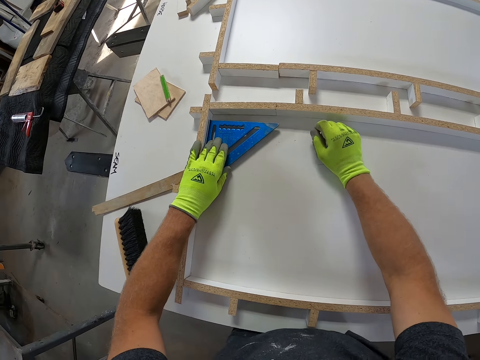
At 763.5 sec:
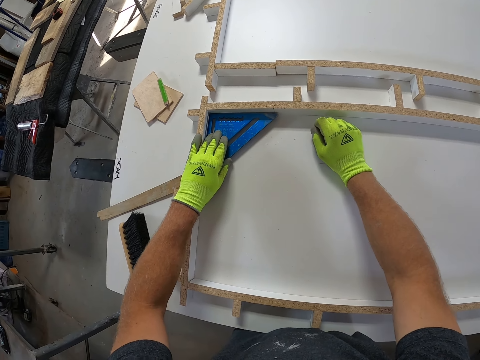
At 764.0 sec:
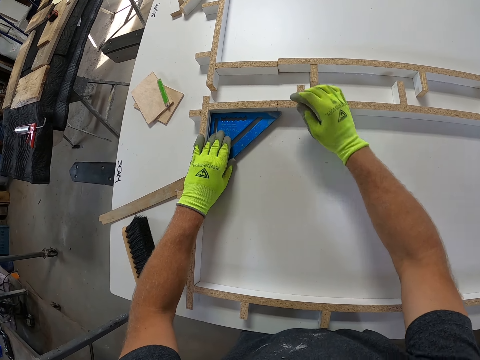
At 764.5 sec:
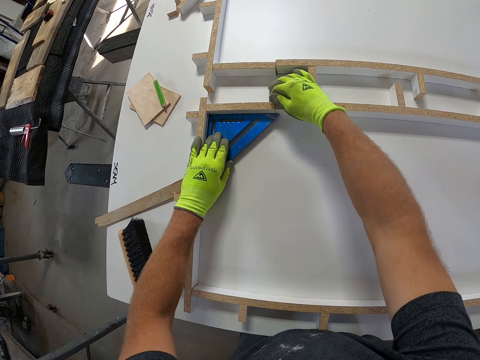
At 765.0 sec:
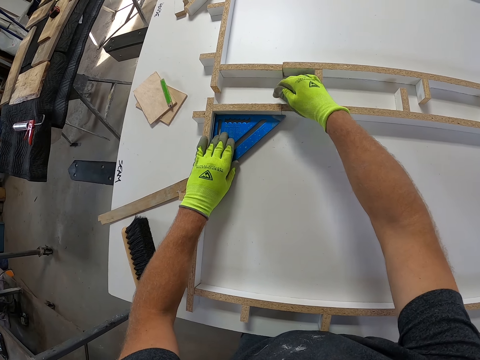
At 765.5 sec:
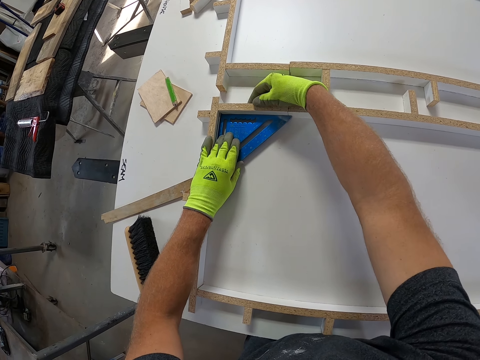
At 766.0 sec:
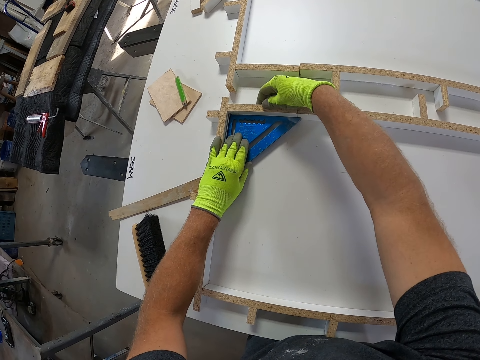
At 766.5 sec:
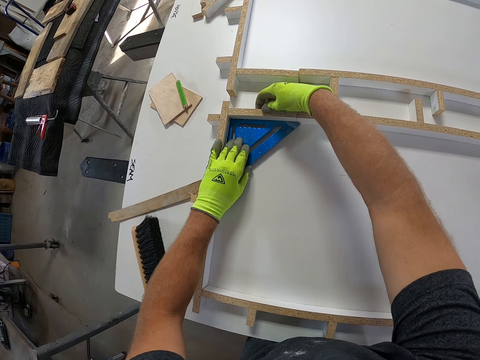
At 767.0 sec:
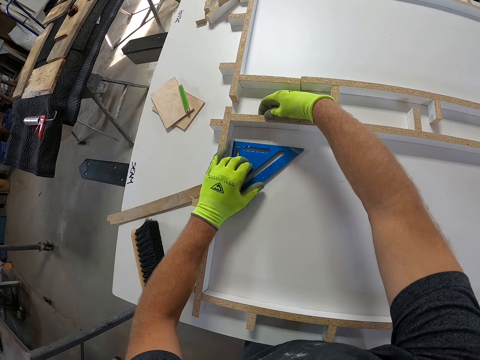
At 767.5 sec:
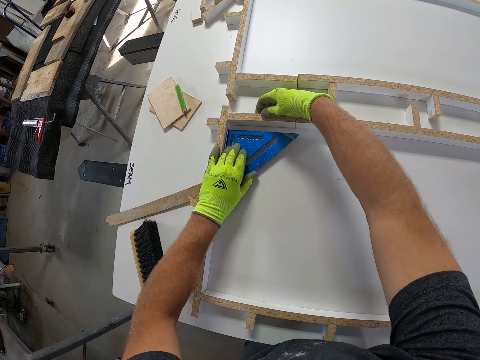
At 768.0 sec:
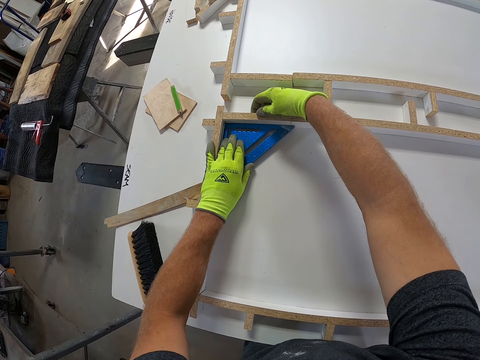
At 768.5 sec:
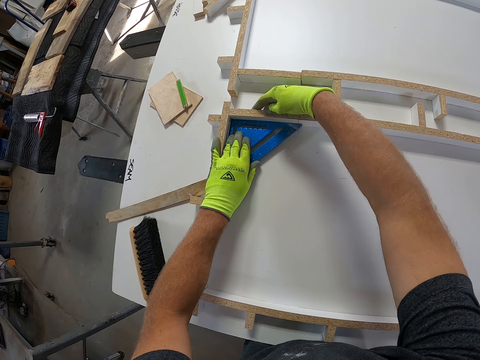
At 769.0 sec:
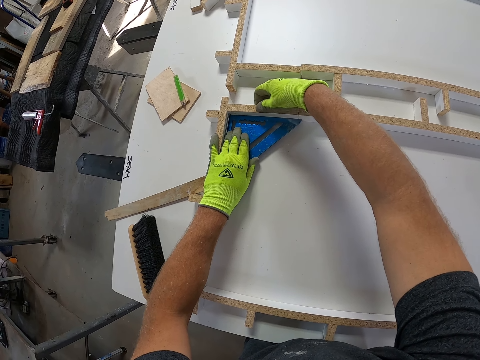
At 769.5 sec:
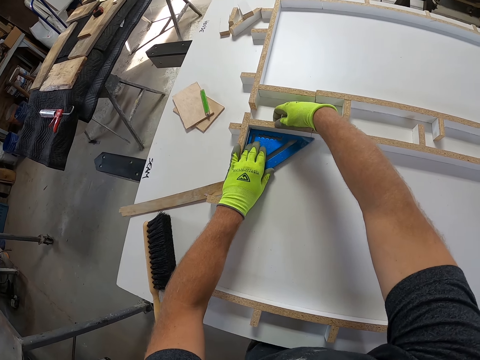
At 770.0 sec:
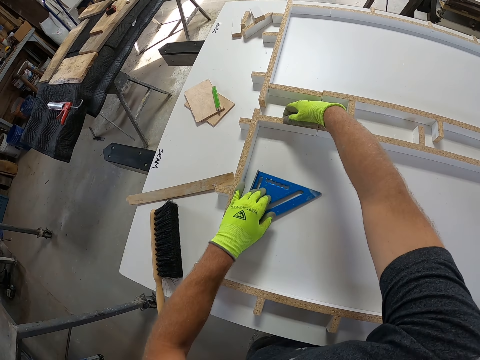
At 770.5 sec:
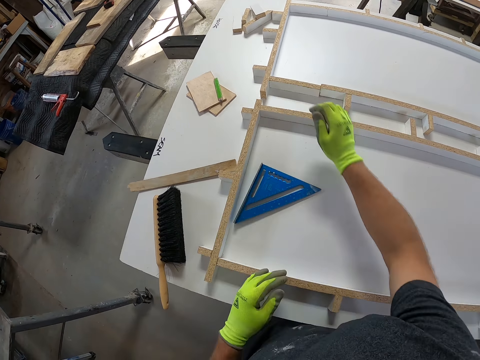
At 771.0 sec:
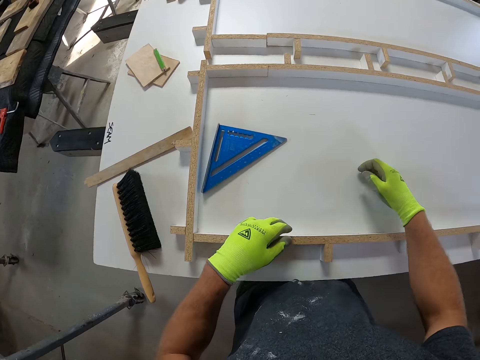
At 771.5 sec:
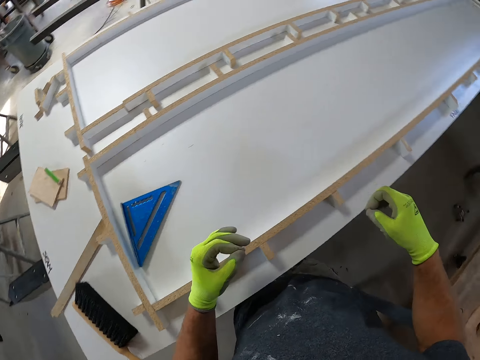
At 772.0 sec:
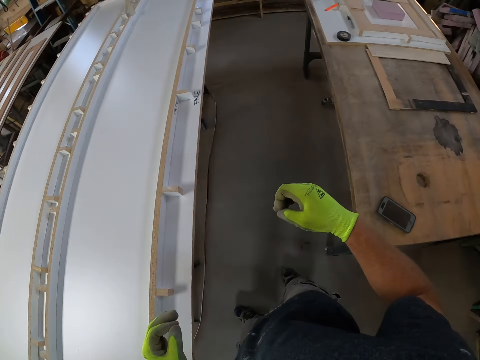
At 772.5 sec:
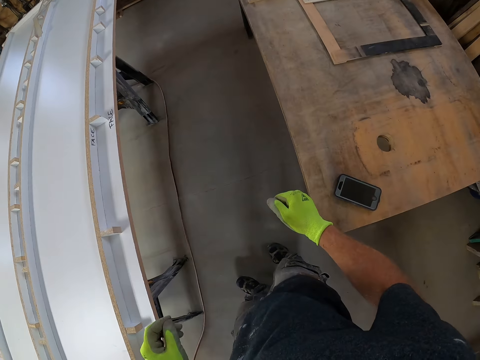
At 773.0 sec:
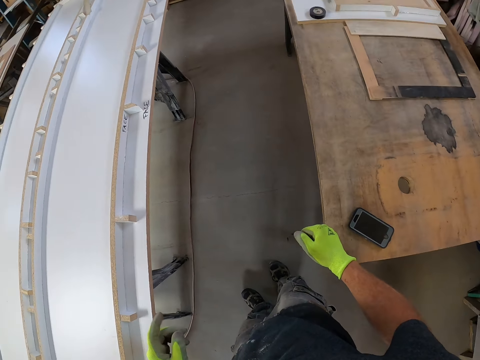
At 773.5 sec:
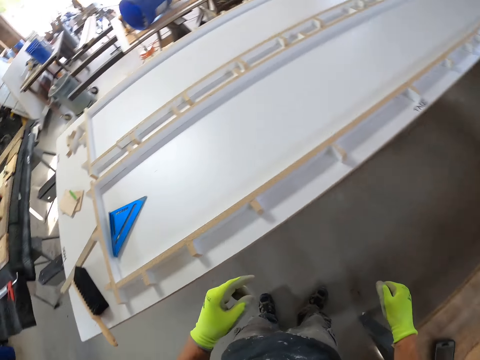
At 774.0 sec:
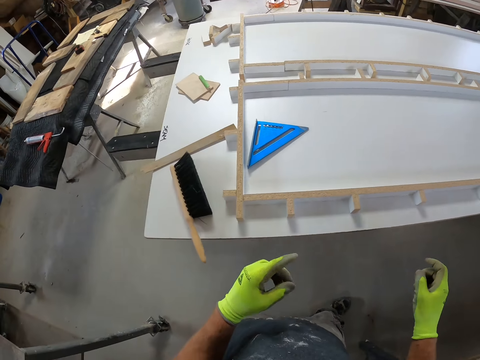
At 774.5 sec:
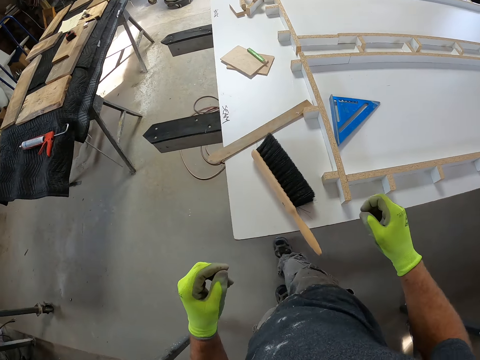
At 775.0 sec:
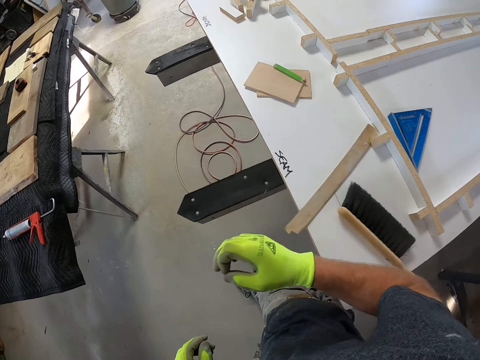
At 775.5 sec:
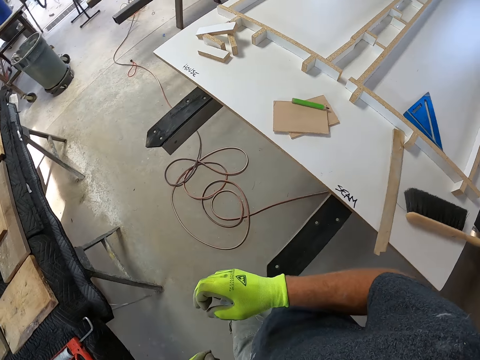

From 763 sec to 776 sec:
The camera wearer measures the board with the set square. They align a piece of wood on a wood model on a table with a triangle ruler. They move the triangle ruler on the table. They walk around a garage.

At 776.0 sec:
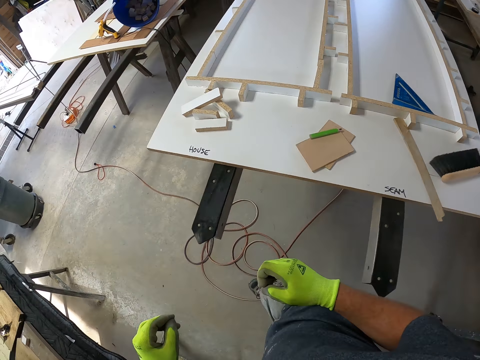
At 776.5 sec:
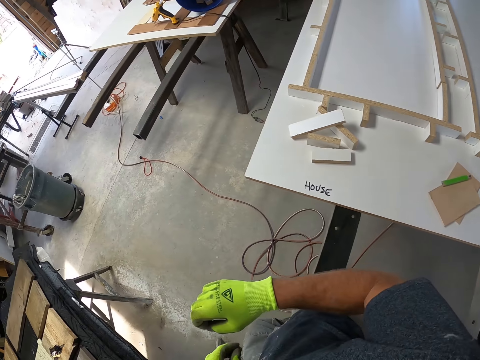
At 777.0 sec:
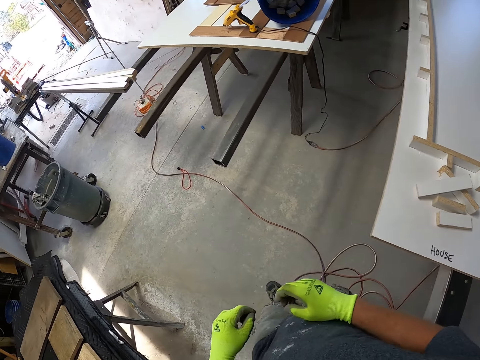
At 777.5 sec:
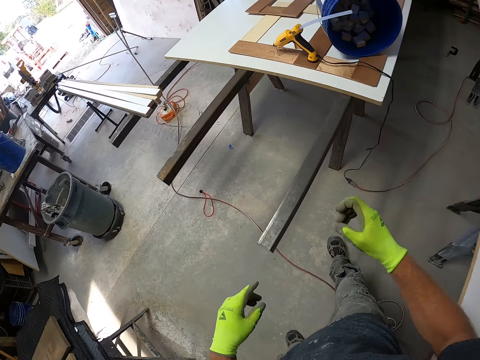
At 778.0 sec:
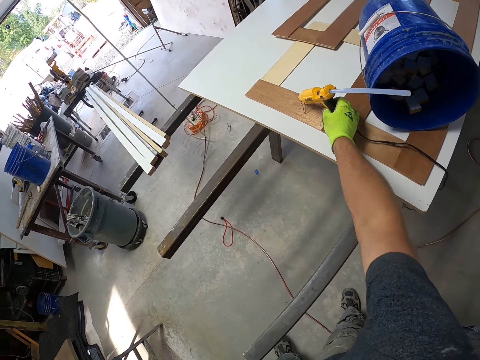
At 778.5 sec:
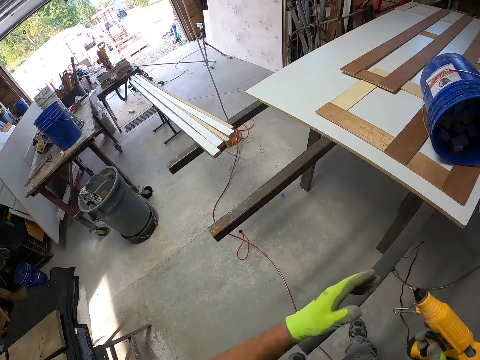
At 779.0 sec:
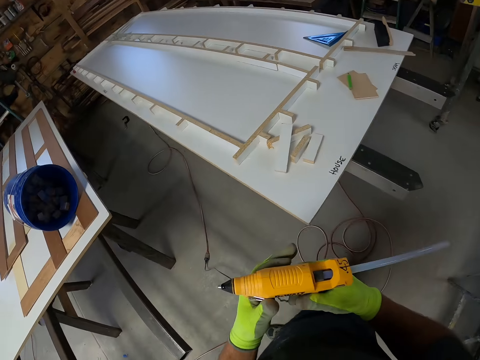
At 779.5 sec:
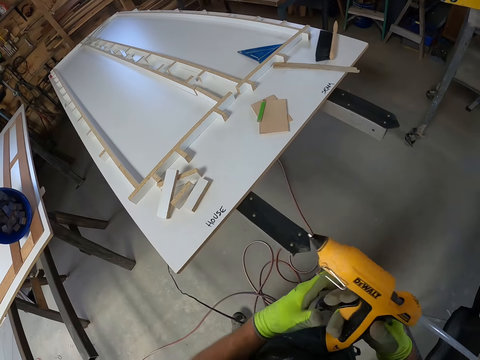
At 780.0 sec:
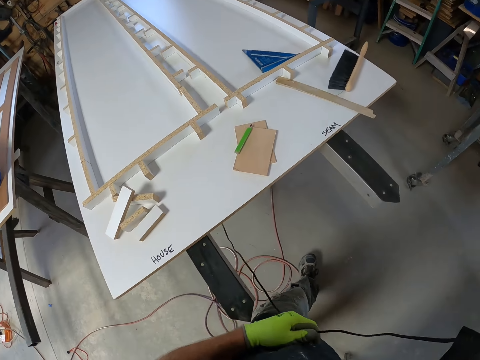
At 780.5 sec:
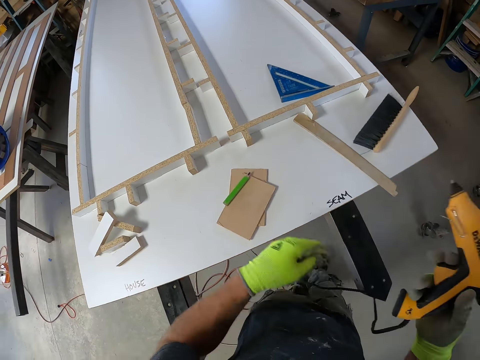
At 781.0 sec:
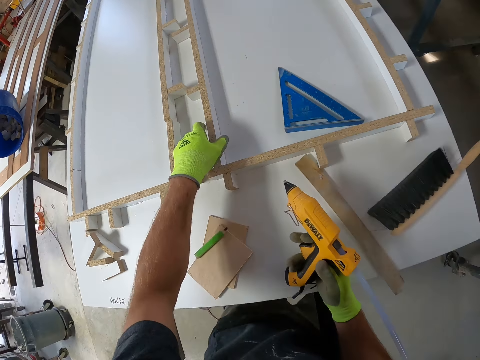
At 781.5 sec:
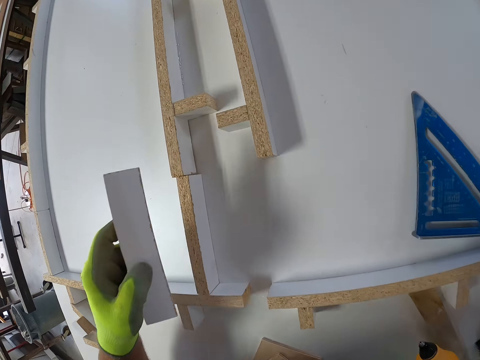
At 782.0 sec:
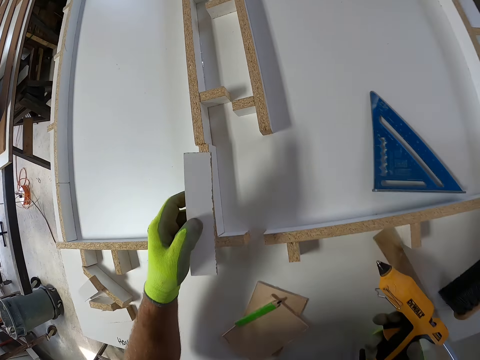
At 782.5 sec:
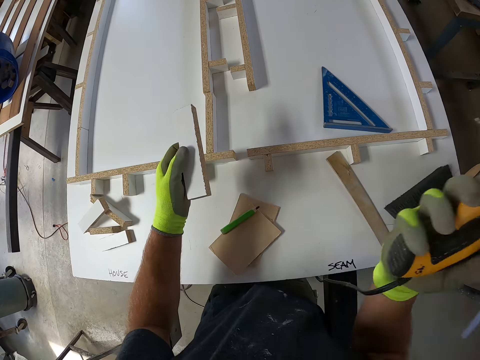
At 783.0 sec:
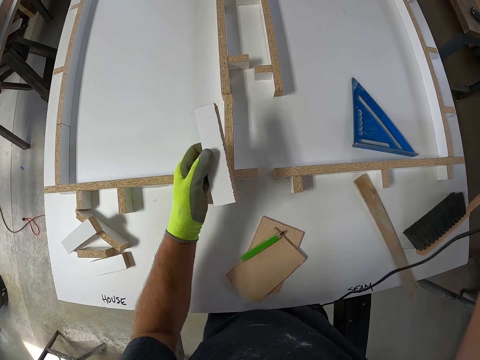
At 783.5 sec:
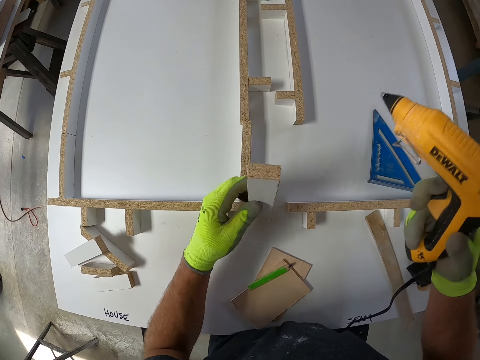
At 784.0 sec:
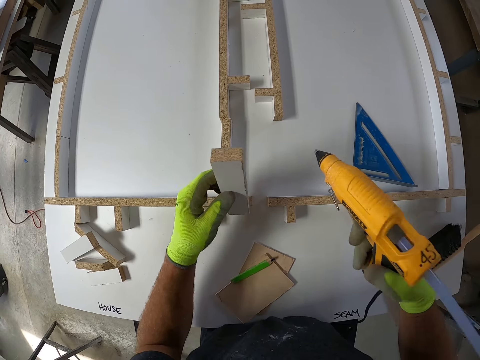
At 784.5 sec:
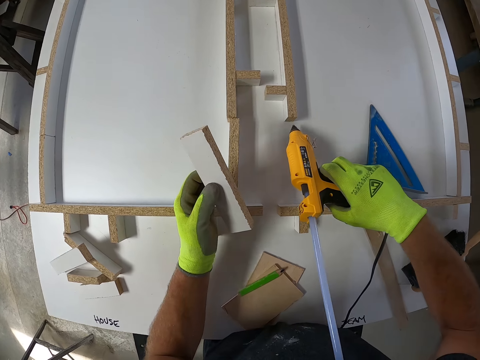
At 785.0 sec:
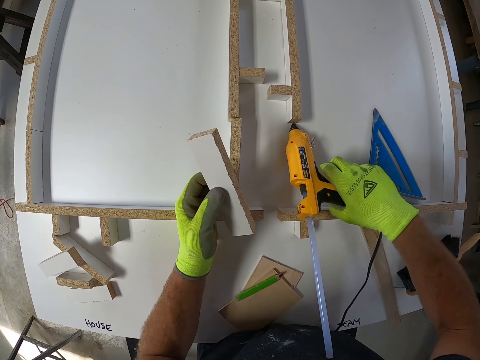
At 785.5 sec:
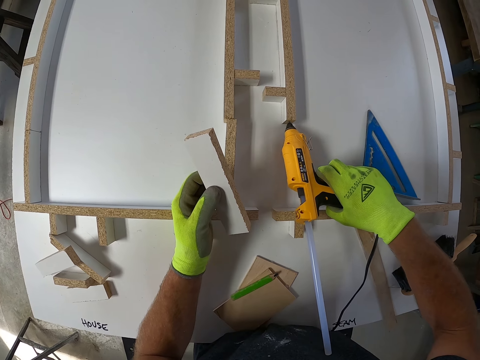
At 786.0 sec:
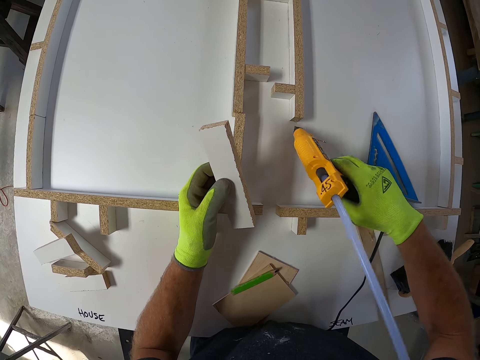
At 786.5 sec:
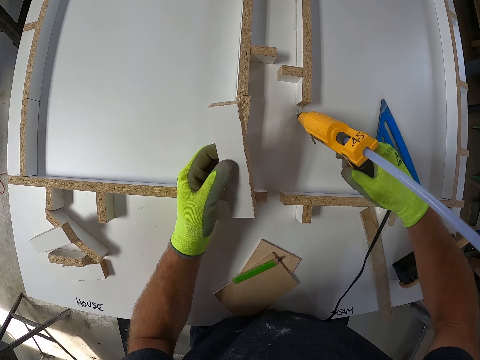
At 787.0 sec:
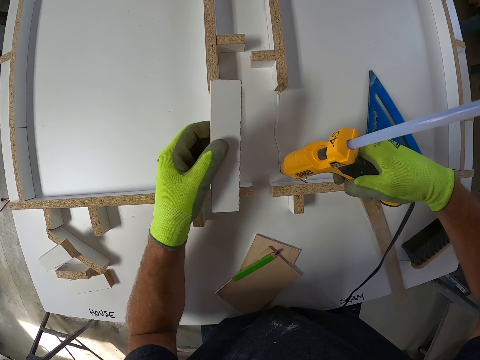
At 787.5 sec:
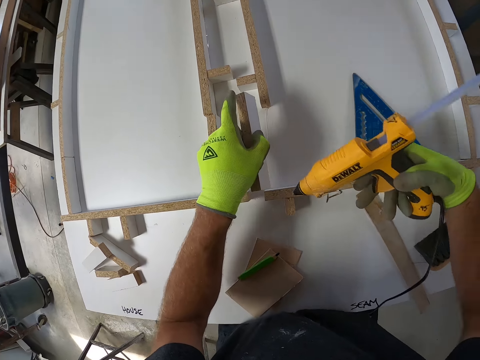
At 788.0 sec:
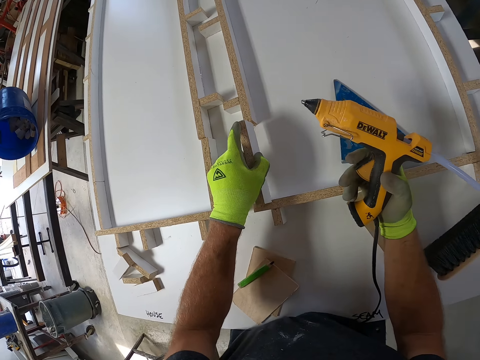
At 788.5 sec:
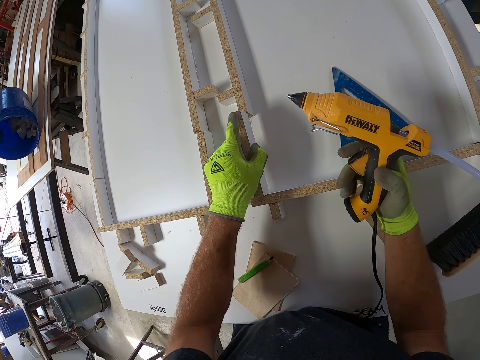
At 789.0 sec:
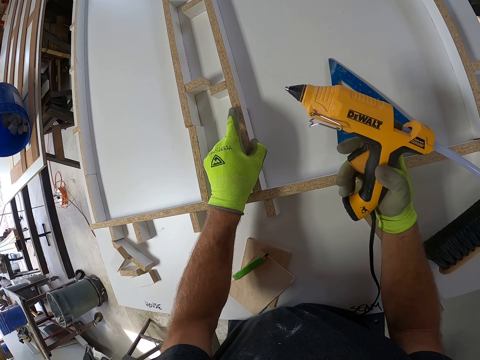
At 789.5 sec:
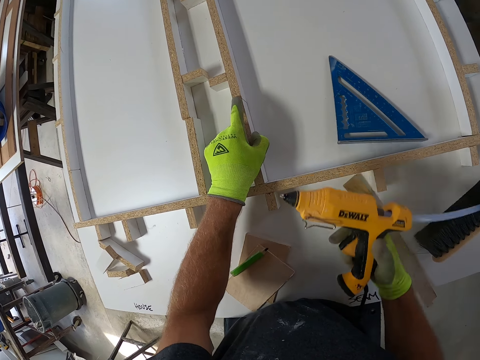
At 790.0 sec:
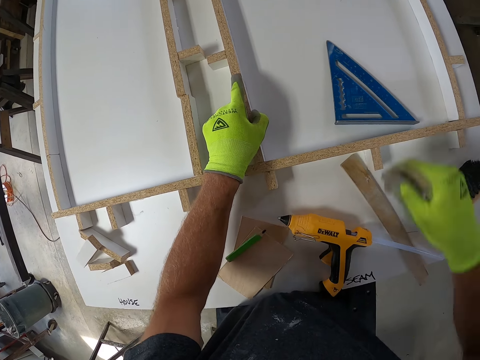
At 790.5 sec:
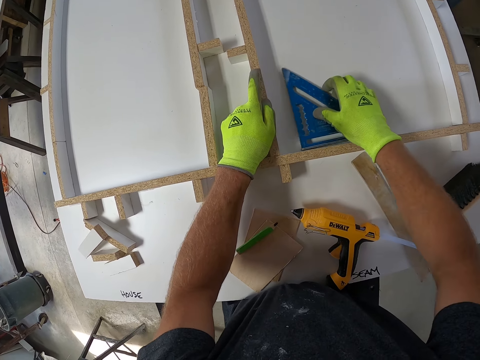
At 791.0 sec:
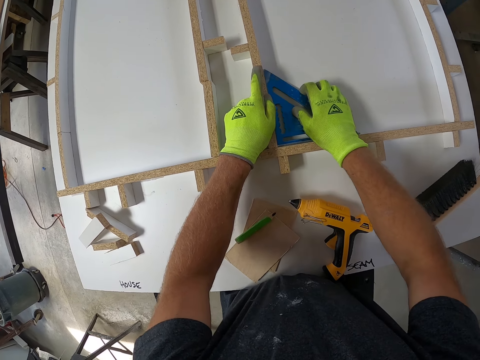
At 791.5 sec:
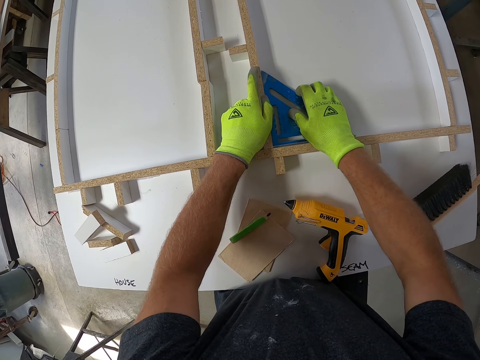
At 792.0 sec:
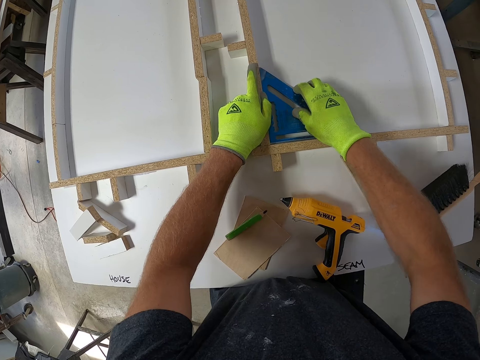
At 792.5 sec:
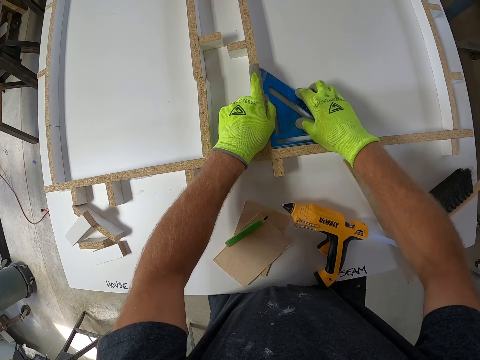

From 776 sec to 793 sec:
The camera wearer takes a hot glue gun from a board. They walk around a garage. They pick up a piece of wood from a table. They apply glue to the board with the hot glue gun. They align the piece of wood on a wood model on the table. They fix the wood to the board. They drop the hot glue gun on the board. They measure the wood with a set square. They align the piece of wood on the wood model on the table with a triangle ruler.
